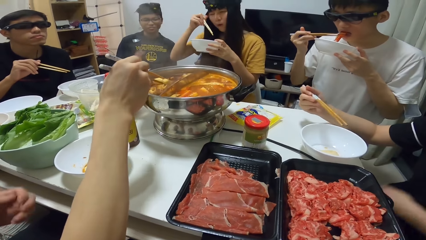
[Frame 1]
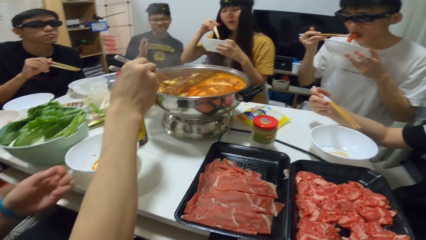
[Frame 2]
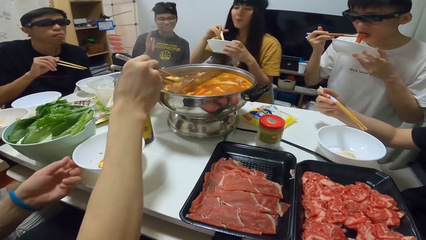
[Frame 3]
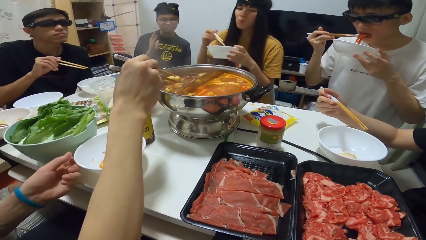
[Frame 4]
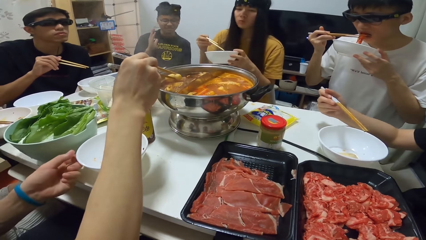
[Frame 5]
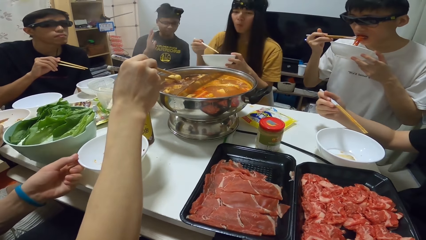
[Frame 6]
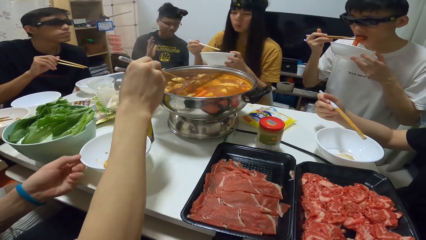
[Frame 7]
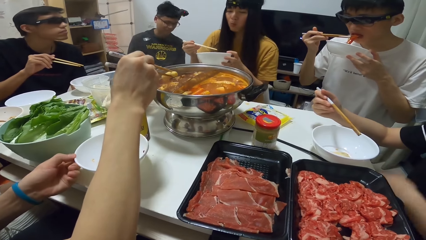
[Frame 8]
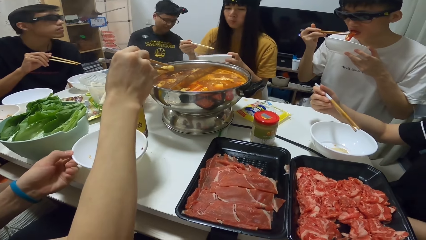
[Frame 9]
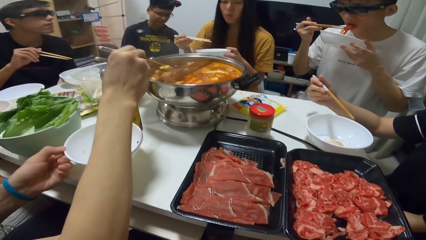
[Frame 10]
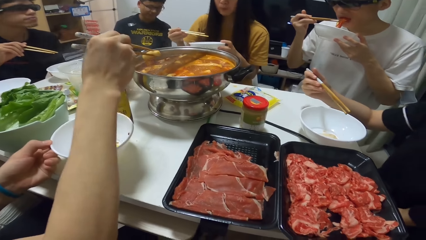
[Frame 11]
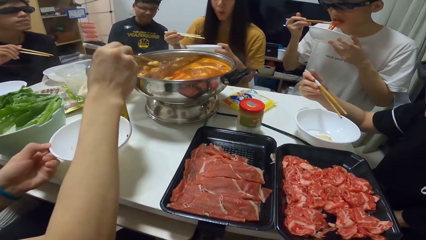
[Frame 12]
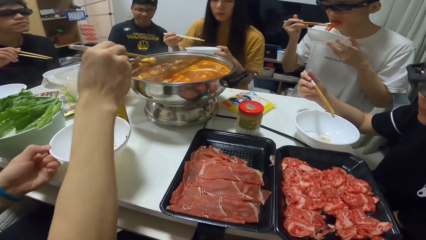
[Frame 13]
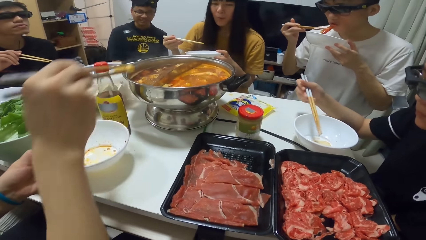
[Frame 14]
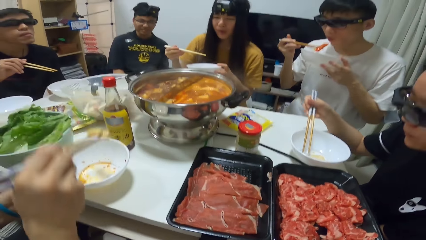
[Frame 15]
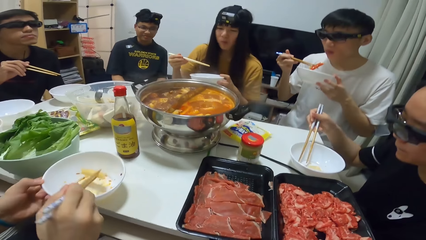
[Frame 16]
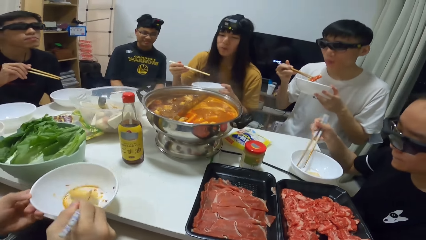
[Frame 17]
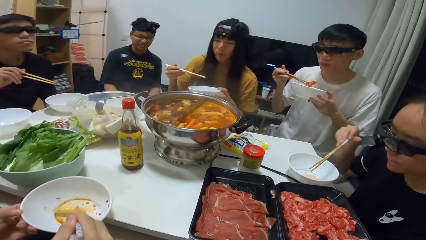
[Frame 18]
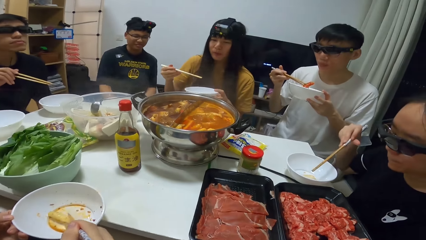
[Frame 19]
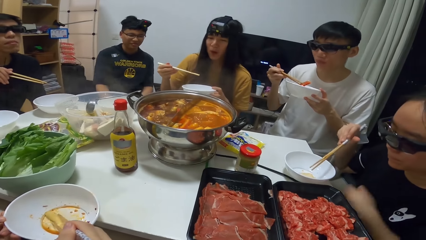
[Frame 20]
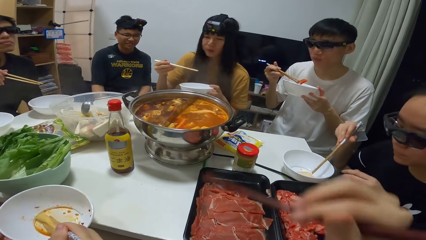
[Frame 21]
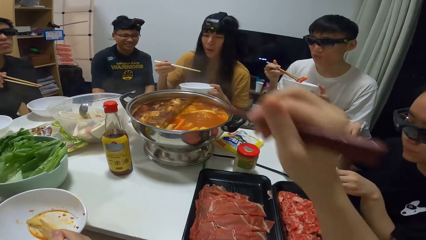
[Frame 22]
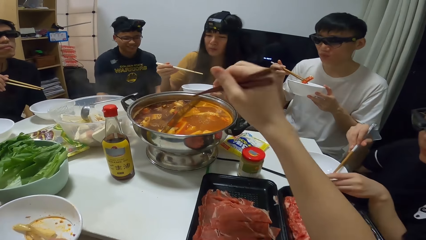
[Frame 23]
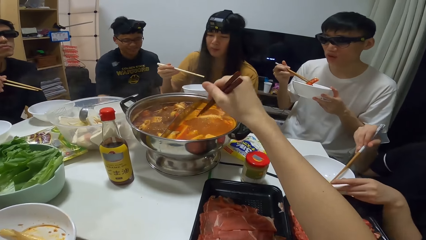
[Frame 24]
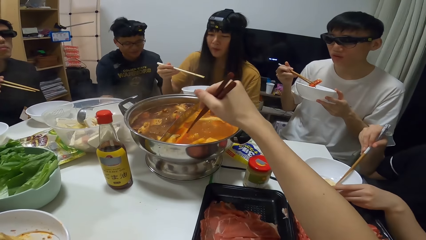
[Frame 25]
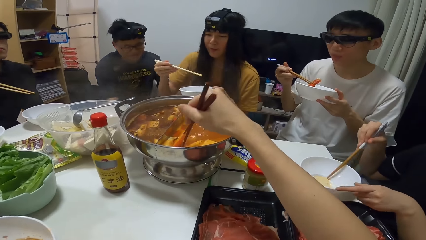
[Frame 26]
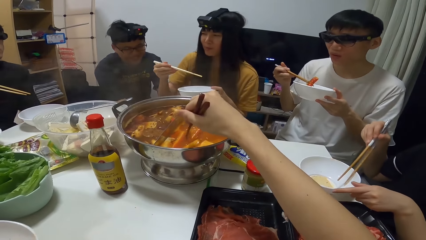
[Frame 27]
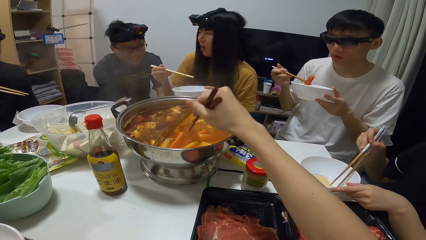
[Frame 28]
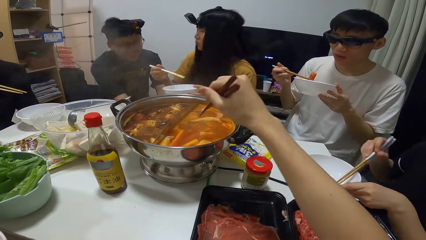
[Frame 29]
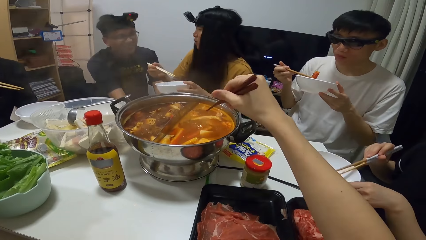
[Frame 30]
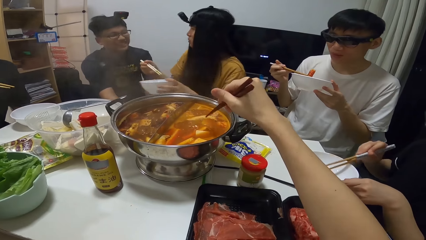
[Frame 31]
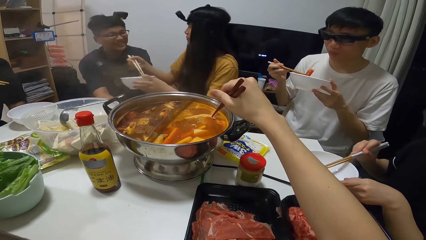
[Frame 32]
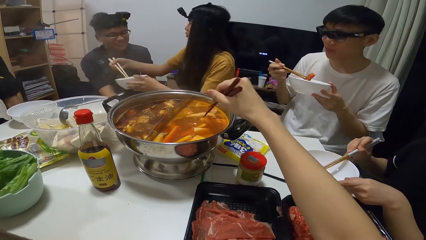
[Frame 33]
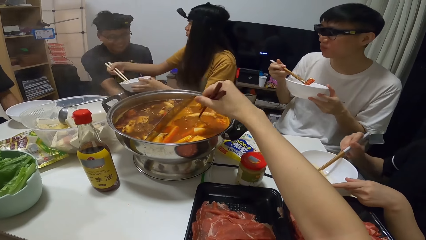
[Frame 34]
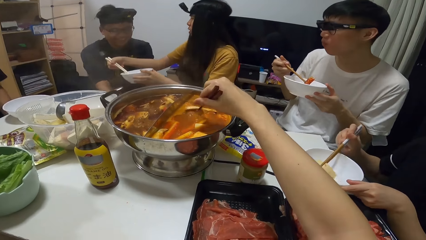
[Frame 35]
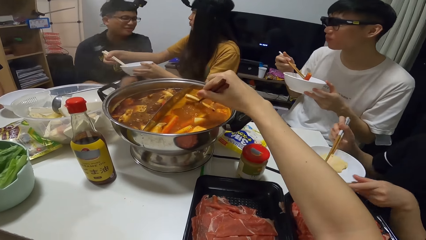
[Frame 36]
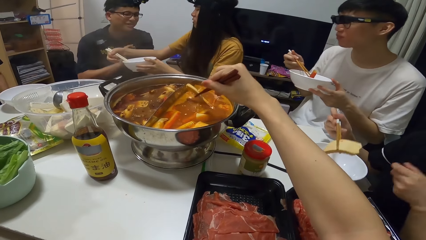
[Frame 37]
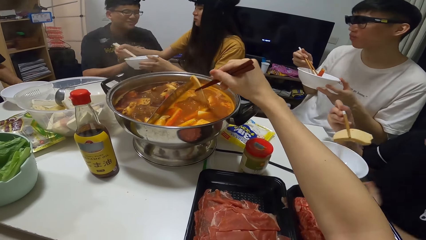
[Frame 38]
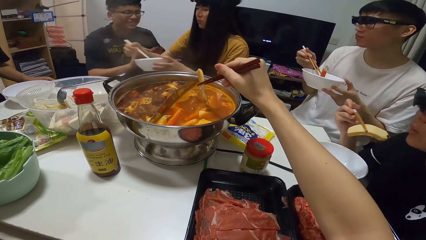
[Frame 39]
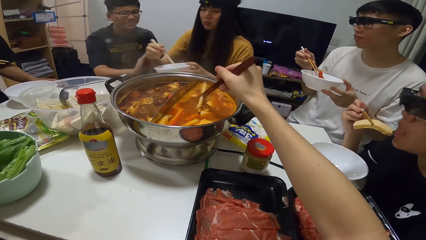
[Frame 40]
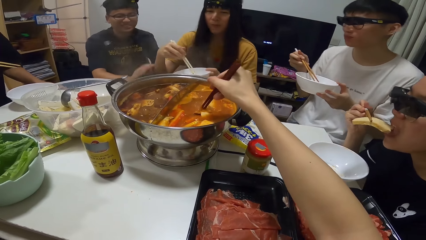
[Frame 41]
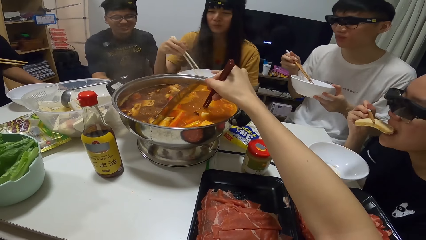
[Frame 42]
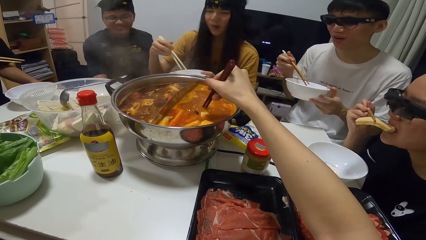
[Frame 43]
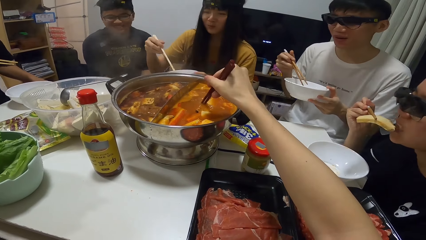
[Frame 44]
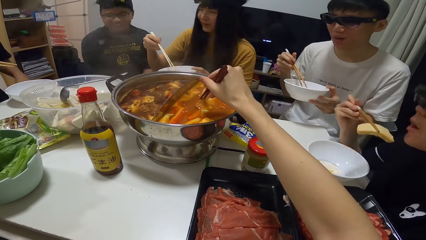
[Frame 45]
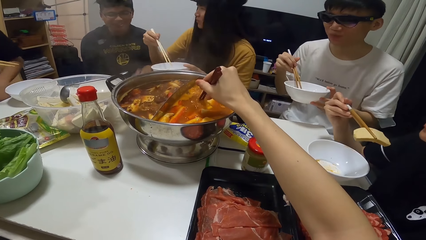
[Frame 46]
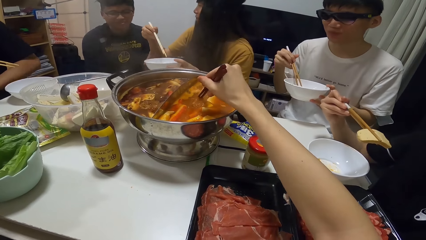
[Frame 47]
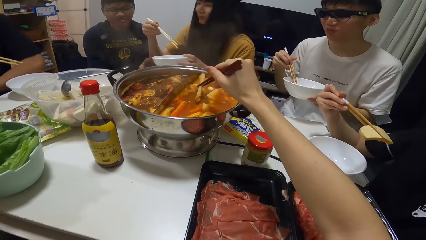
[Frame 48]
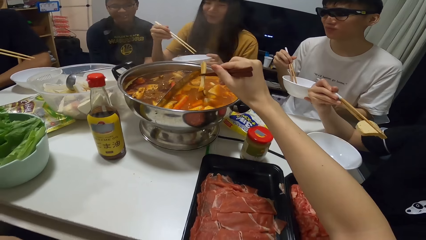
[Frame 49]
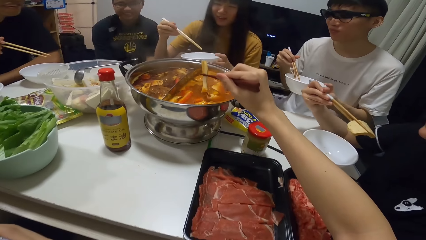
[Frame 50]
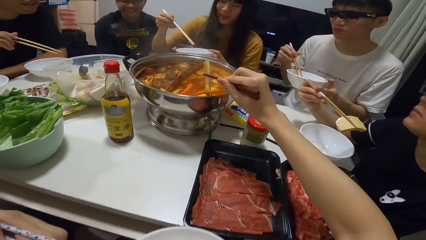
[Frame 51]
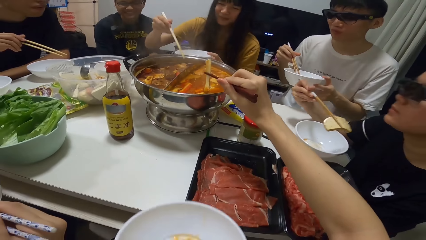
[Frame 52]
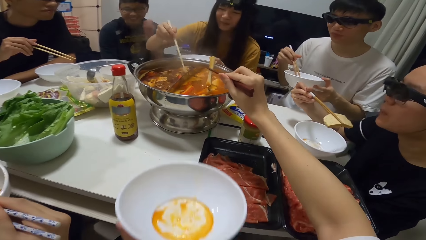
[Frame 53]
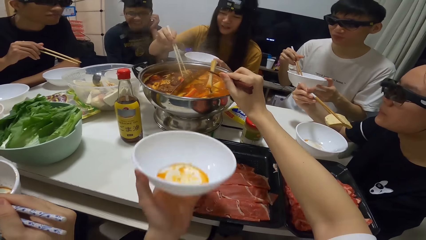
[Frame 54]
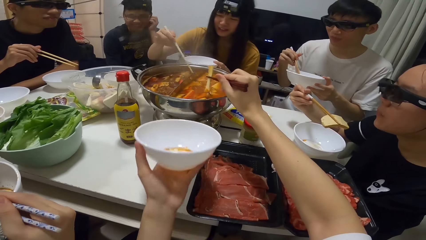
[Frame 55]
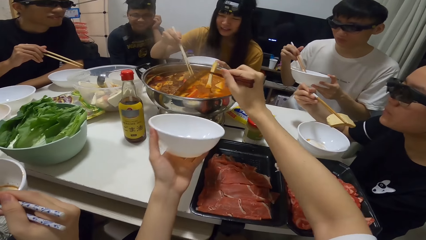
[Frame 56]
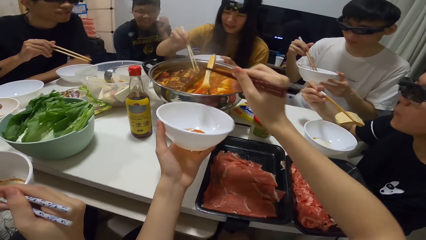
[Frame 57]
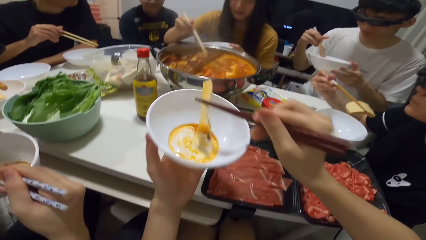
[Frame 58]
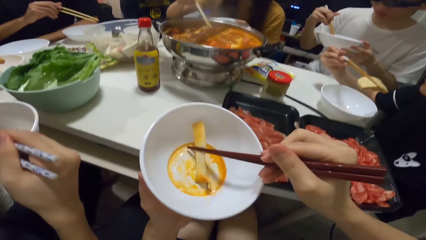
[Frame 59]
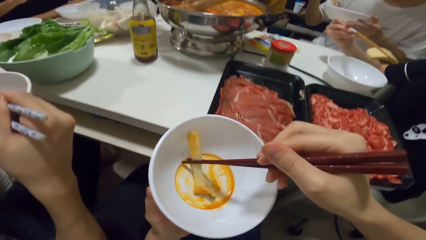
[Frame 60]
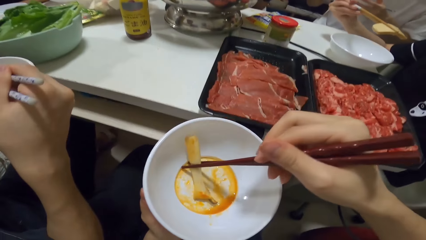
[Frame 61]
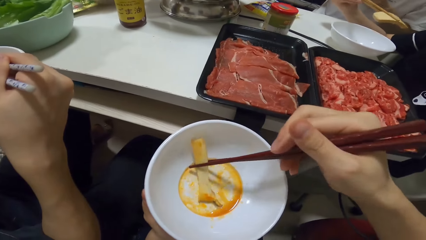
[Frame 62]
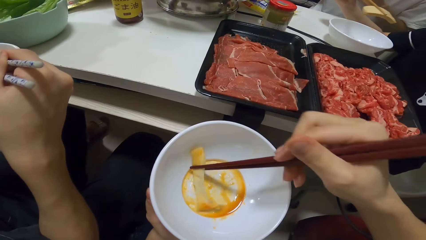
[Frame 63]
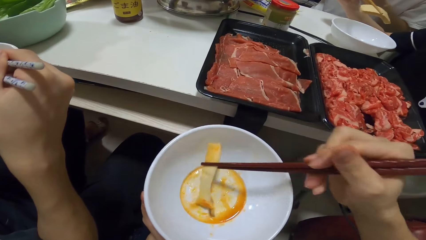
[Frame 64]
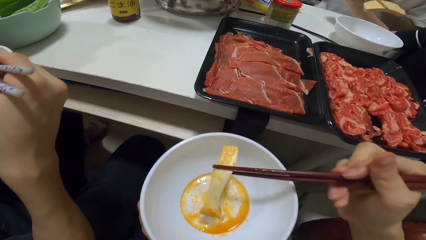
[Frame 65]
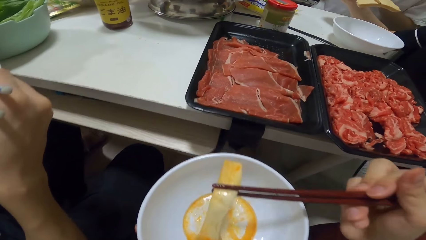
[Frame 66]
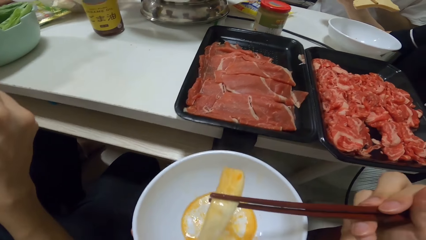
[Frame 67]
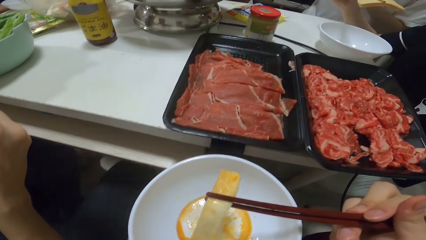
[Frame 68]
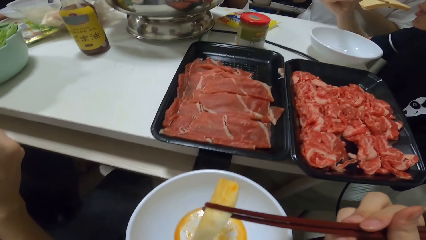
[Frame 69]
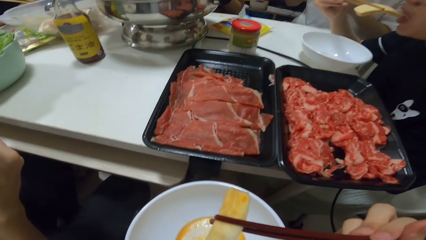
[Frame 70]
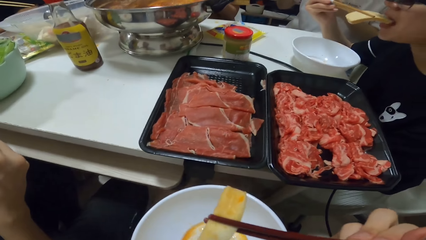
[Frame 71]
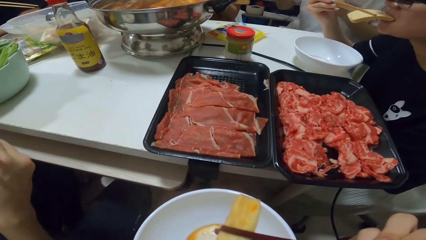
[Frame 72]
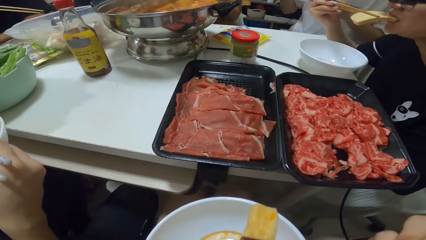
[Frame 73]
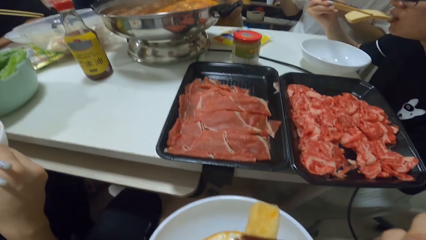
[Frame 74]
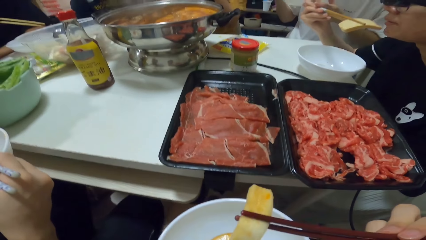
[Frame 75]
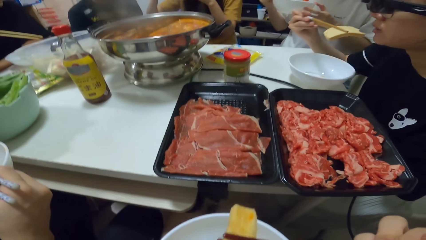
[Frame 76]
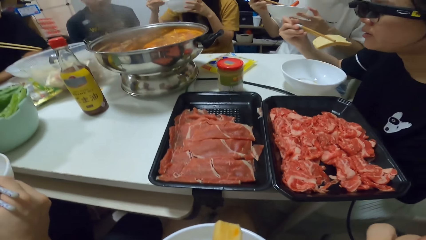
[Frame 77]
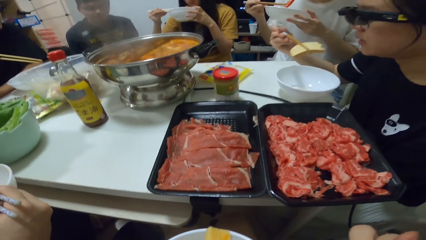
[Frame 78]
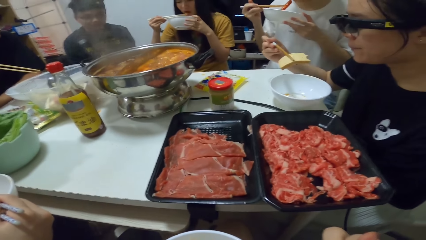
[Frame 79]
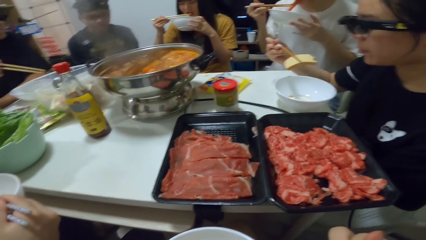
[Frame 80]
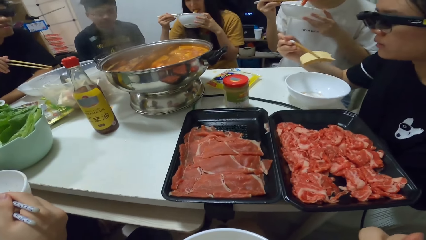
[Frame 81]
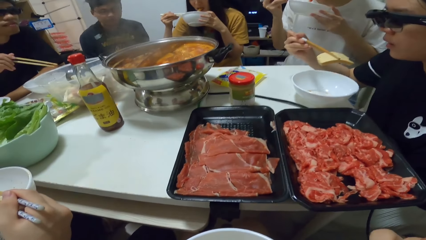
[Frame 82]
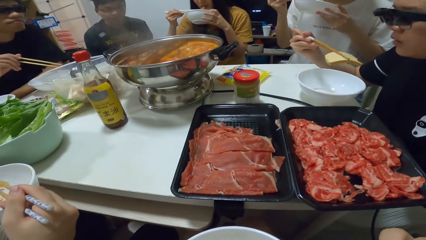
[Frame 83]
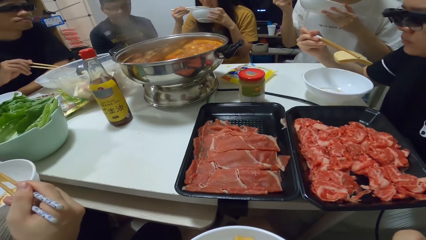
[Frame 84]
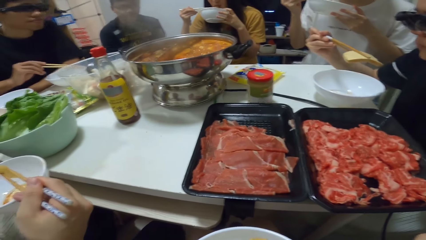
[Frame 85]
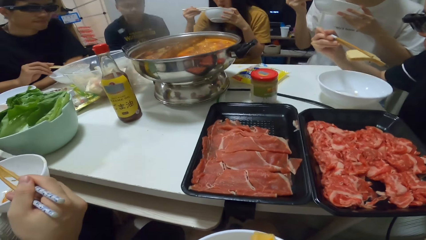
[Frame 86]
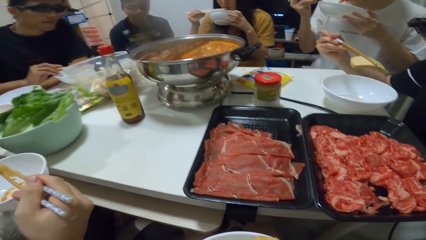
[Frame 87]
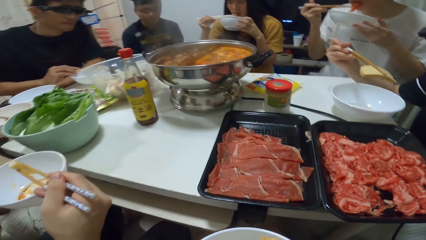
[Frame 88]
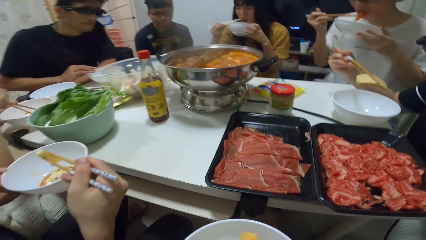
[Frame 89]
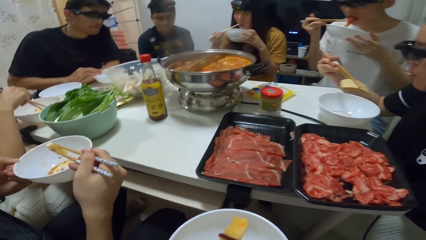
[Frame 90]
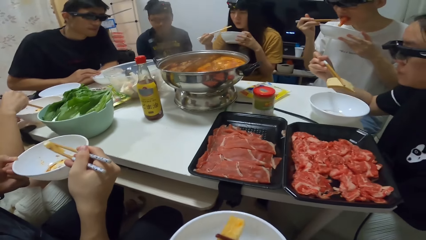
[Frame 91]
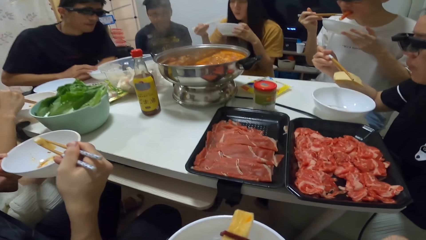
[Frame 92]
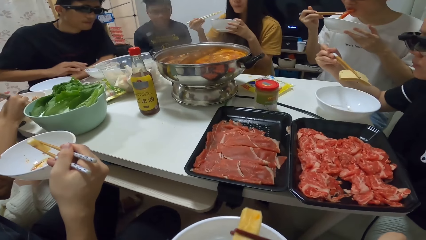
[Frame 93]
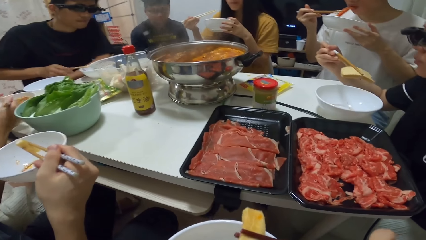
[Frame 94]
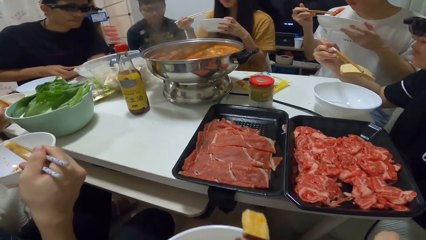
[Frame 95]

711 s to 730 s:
A woman eats the meat. A man moves the plate and takes the meat. Another man puts the food into the bowl in his left hand. The camera wearer picks food from the pot with the chopsticks. Another man takes the meat on the table. The camera wearer moves his plate. He puts the food into the bowl in his left hand and eats from the bowl. Another man eats the meat.
